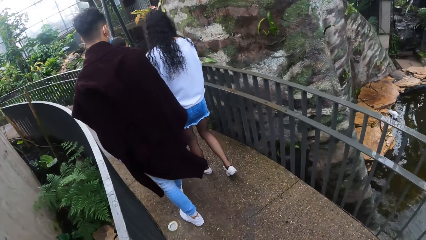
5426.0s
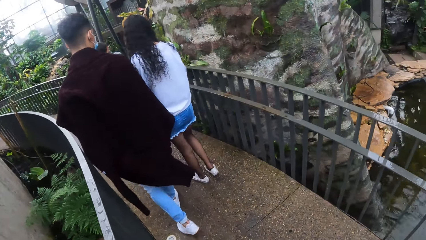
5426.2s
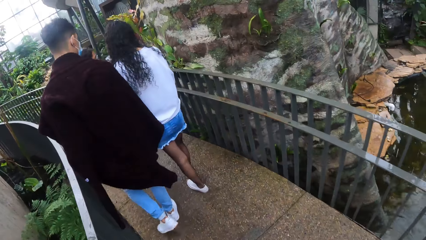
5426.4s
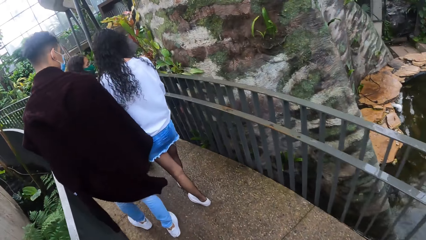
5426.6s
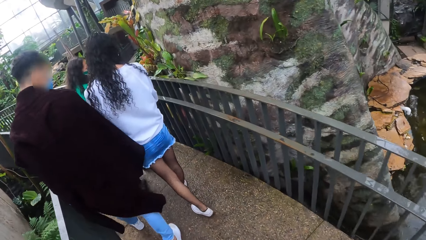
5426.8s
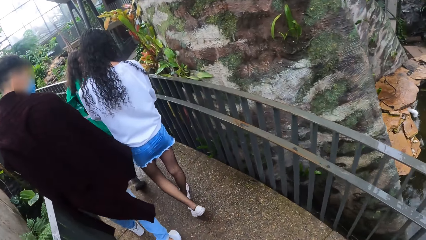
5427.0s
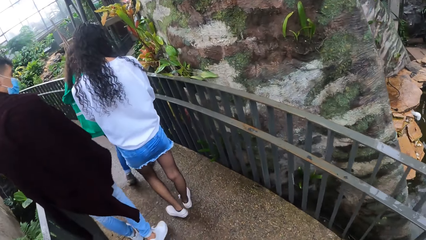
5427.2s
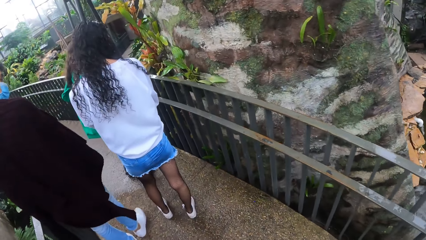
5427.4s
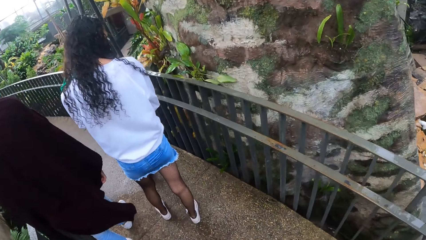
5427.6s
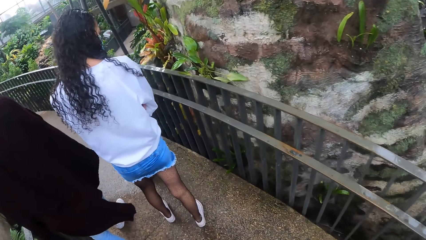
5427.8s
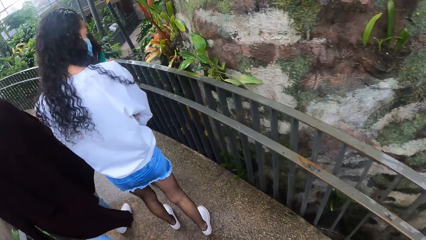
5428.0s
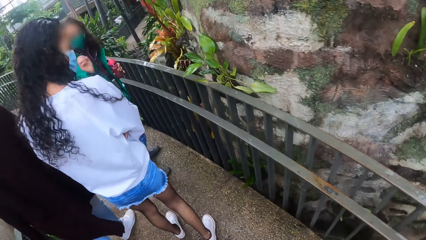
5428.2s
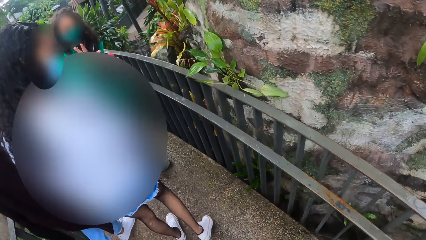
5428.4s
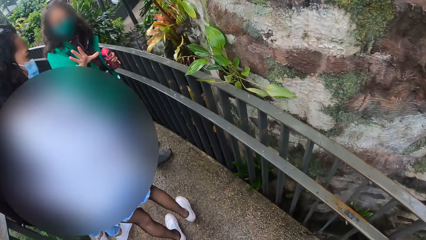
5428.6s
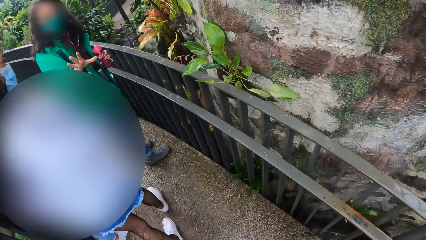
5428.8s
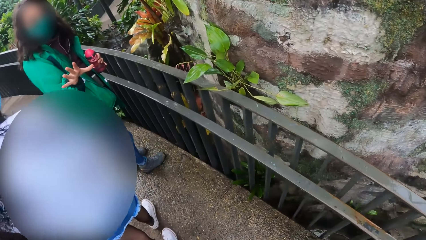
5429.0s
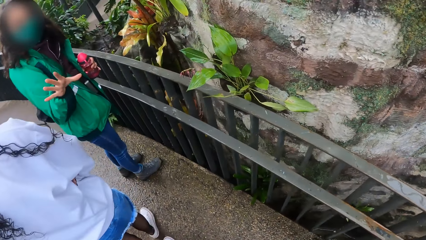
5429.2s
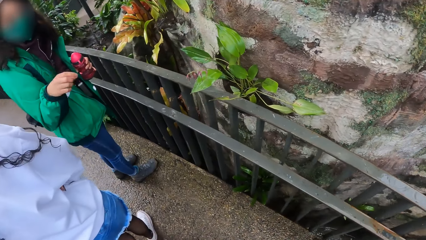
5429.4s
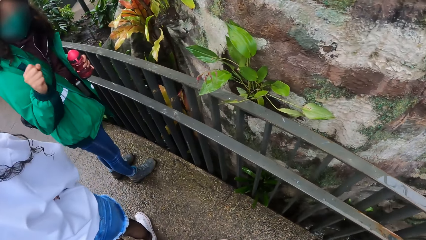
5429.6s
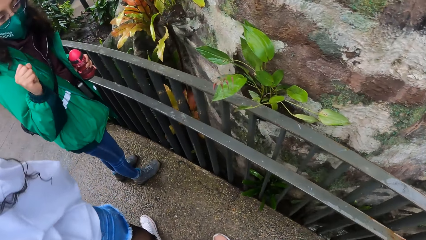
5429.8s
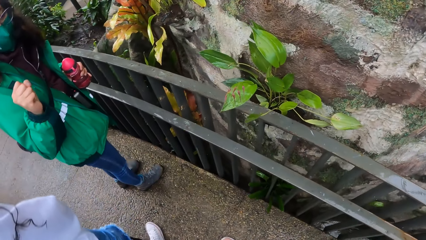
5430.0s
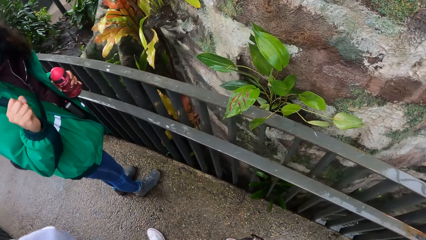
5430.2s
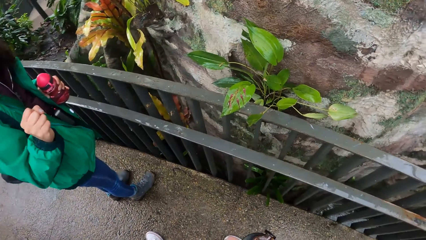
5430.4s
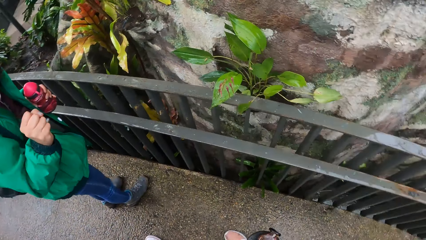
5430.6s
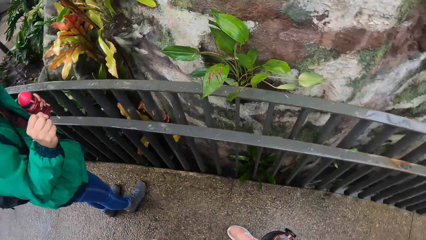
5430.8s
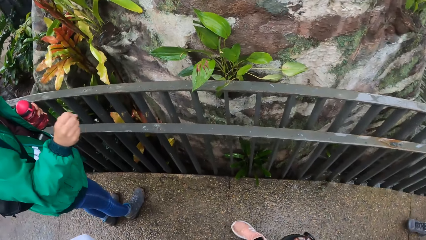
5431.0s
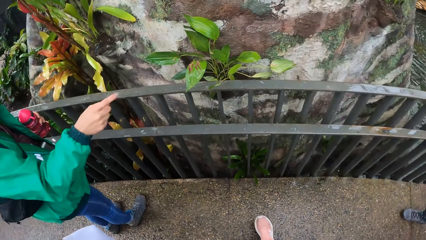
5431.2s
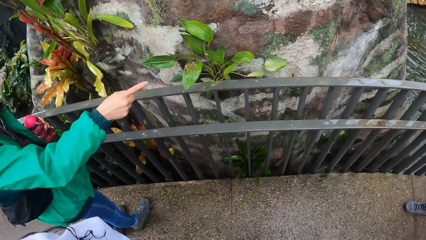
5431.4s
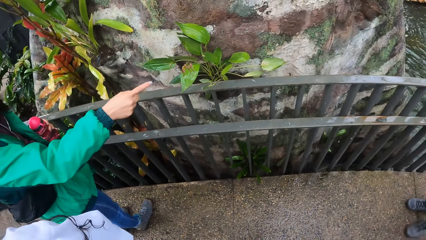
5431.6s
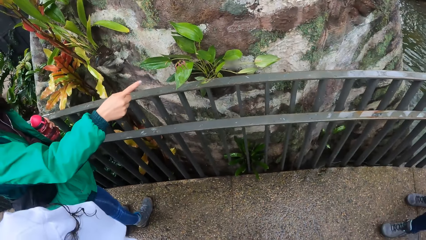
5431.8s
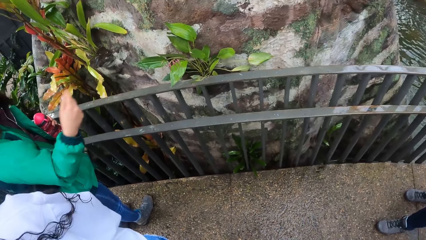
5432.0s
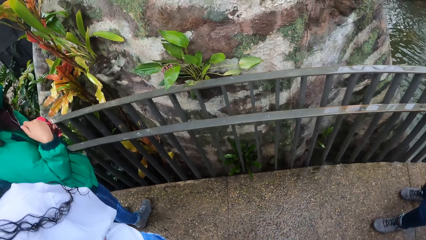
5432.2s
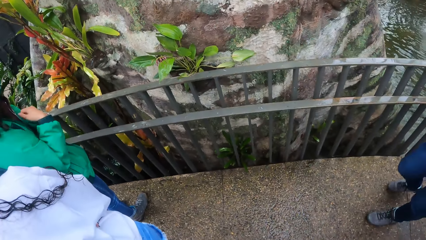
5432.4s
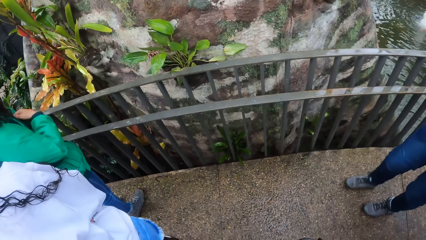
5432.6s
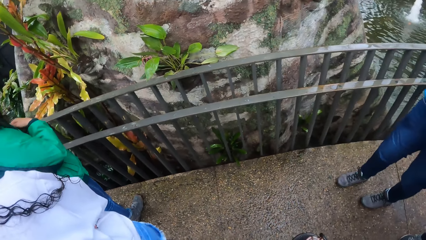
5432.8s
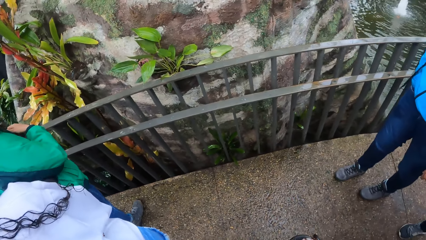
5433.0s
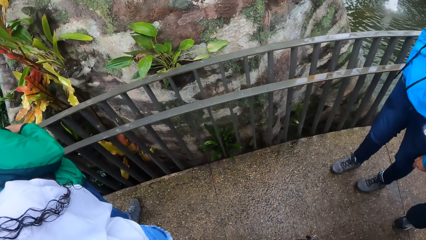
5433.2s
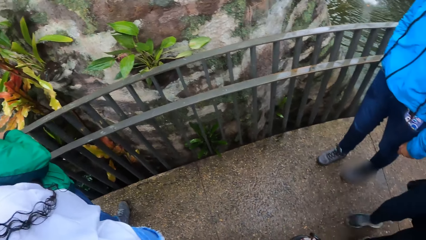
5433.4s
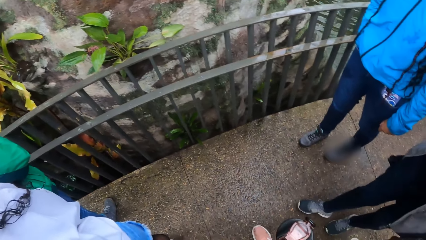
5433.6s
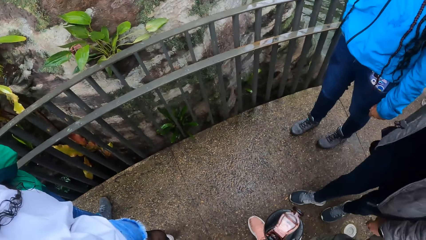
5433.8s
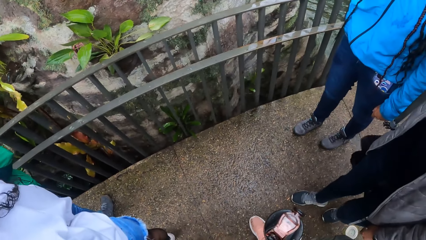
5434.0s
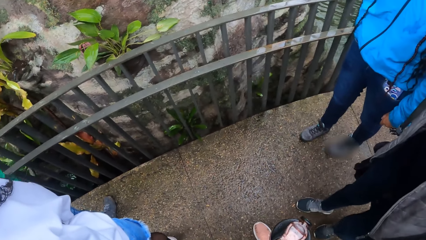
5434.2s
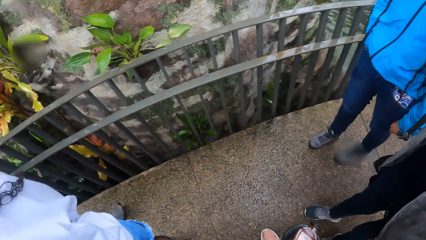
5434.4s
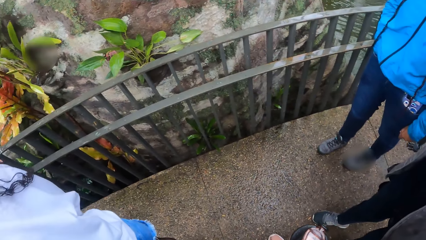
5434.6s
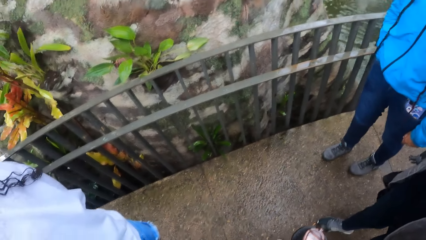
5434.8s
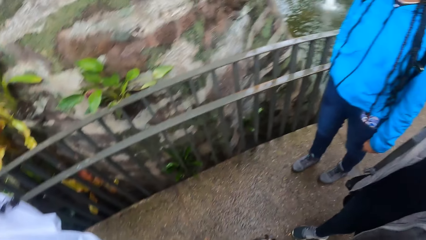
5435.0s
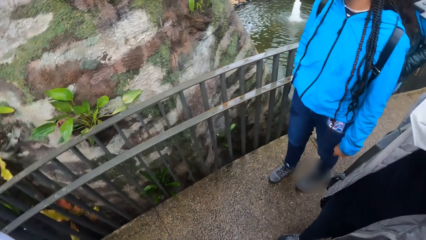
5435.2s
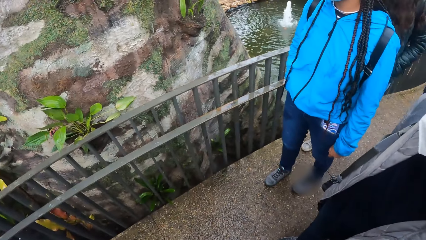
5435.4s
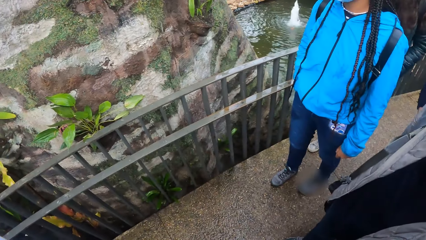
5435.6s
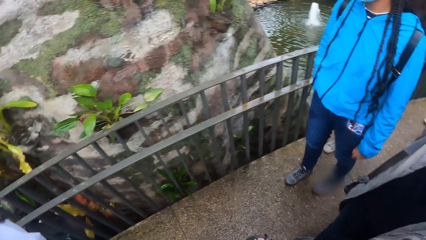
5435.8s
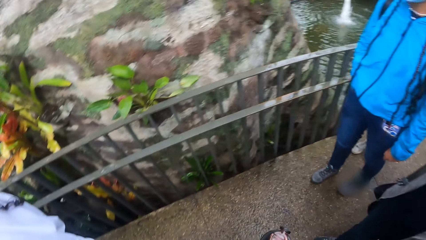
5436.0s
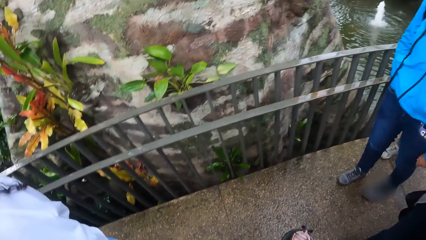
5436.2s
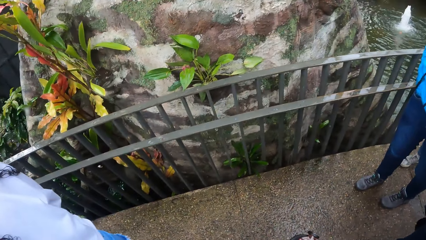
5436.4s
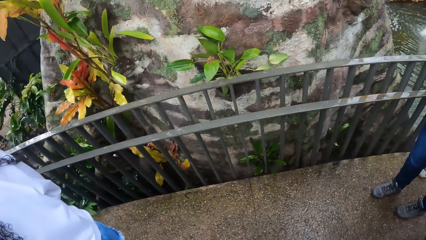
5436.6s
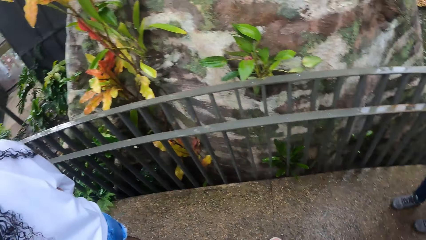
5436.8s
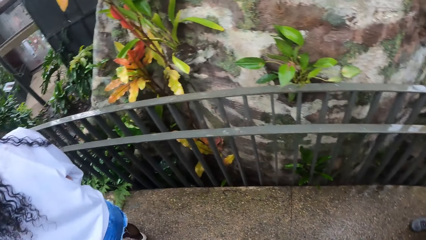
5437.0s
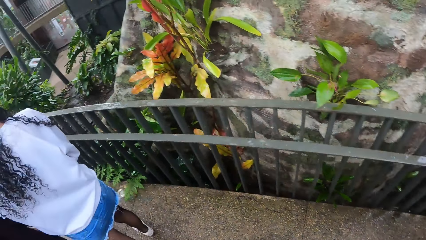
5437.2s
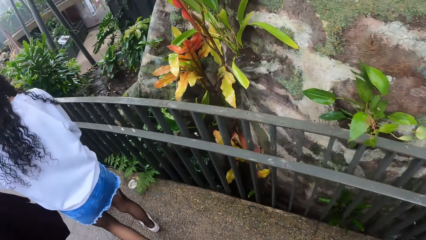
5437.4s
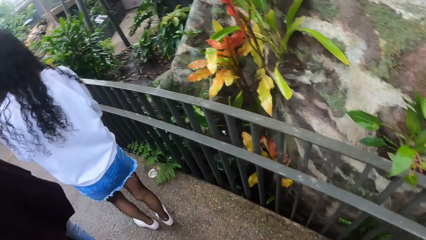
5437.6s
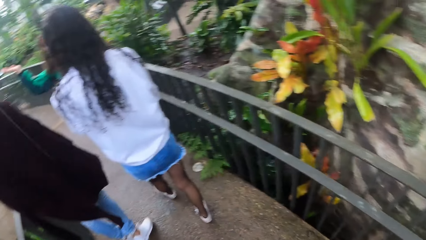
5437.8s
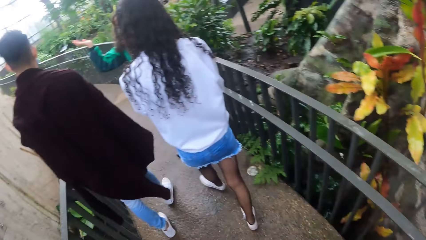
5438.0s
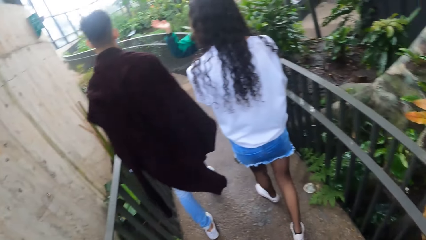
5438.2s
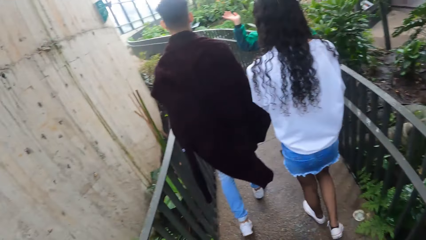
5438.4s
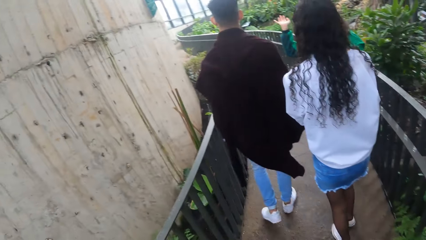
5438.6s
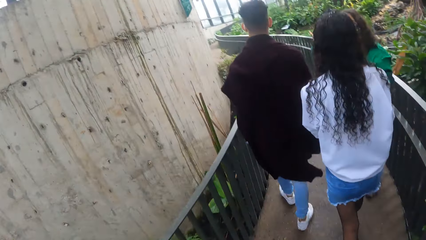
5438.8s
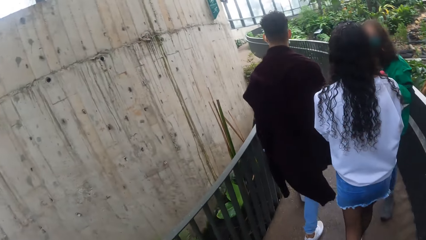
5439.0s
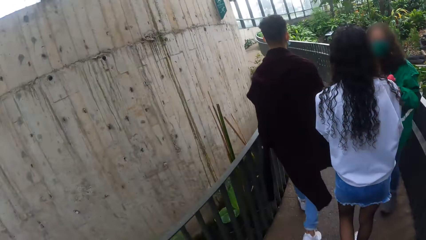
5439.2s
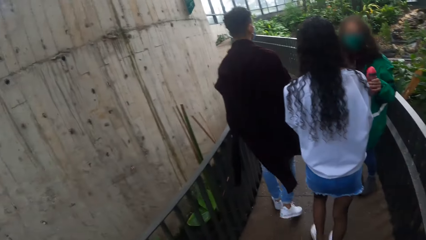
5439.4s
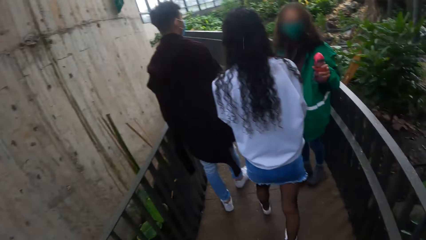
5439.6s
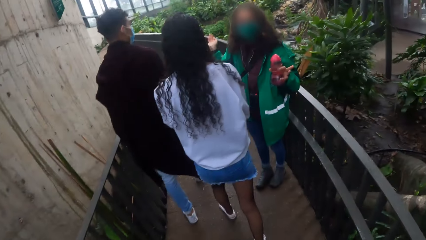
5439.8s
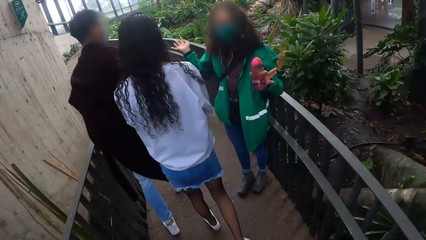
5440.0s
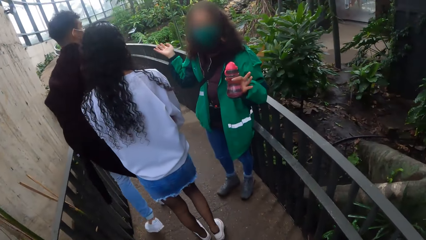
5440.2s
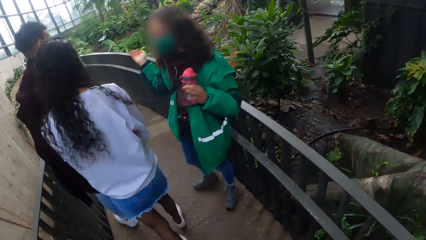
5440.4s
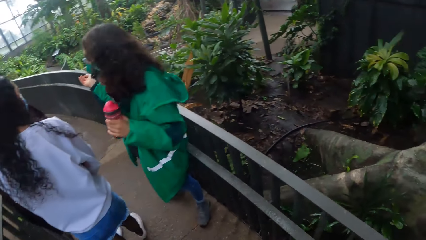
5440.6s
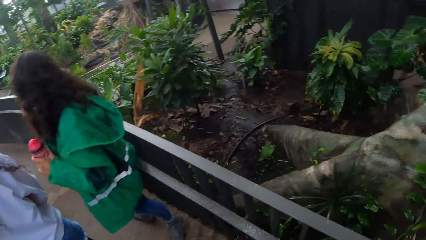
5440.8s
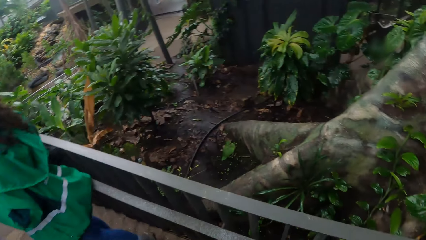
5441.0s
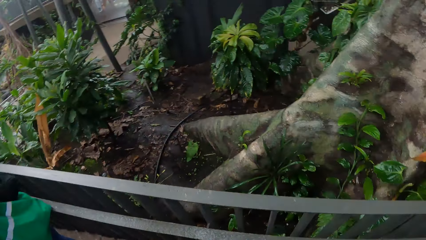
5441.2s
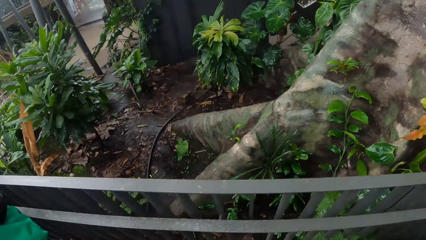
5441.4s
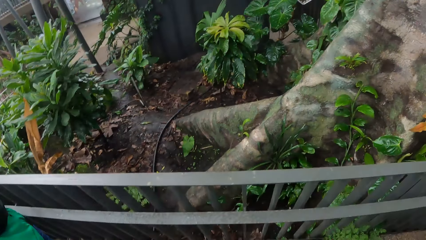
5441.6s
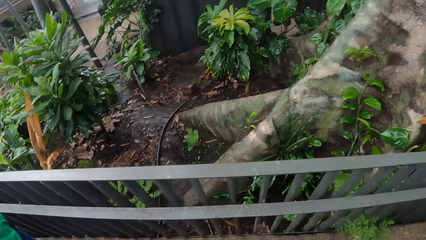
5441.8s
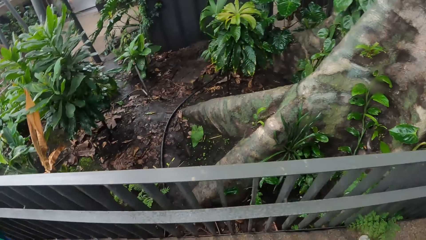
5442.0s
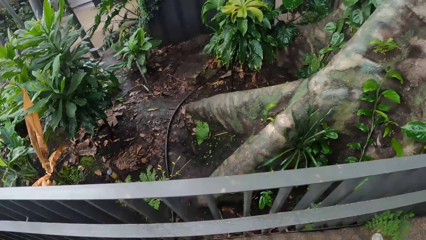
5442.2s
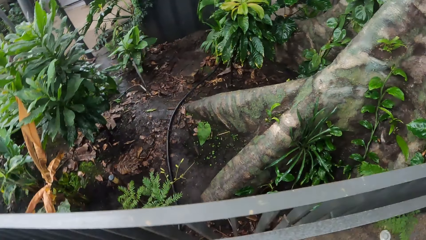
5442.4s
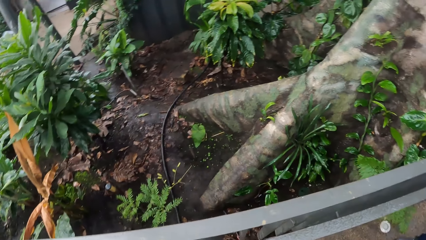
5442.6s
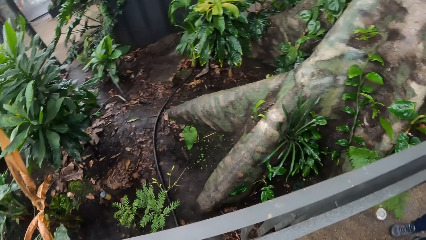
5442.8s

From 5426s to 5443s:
The tour guide addresses the camera wearer and the group of people. The camera wearer is looking at a plant.
